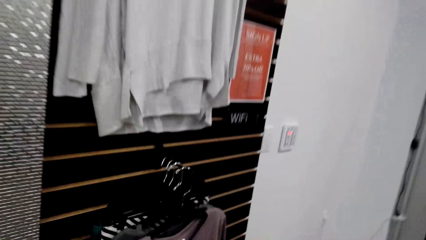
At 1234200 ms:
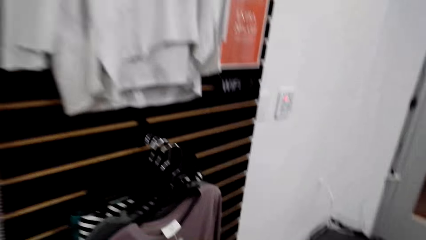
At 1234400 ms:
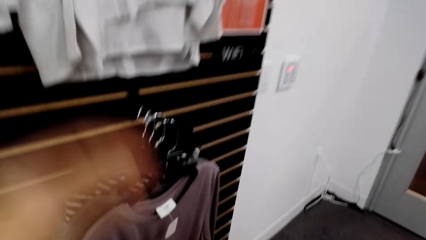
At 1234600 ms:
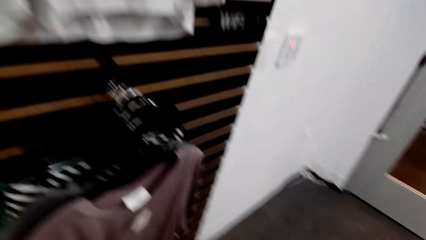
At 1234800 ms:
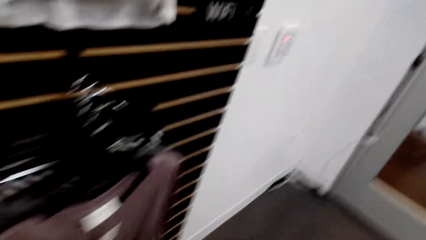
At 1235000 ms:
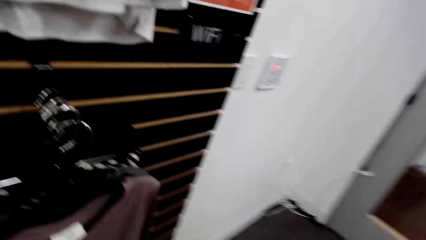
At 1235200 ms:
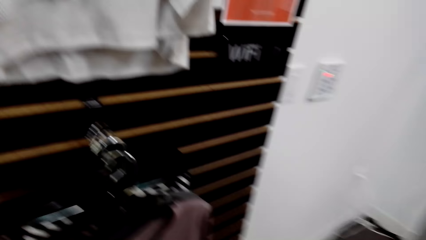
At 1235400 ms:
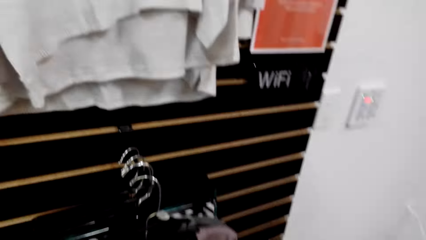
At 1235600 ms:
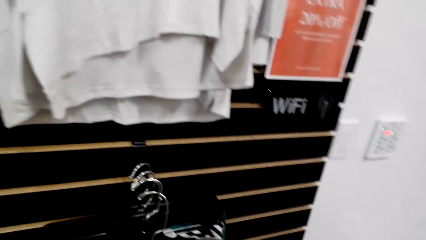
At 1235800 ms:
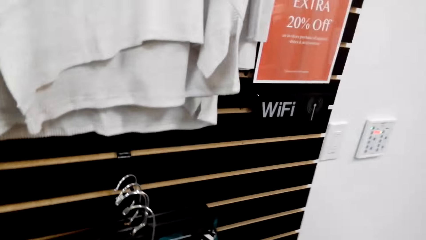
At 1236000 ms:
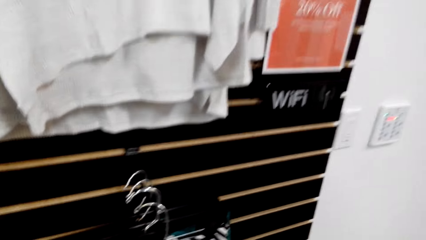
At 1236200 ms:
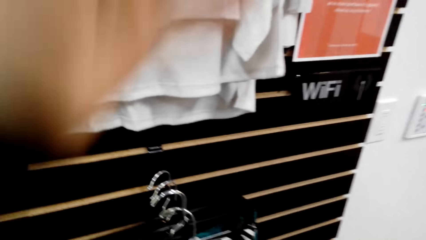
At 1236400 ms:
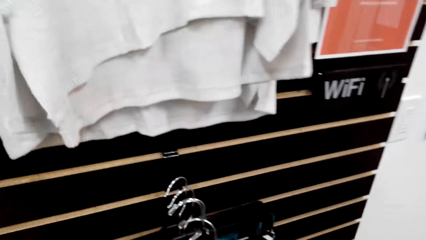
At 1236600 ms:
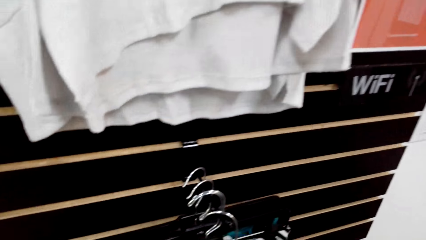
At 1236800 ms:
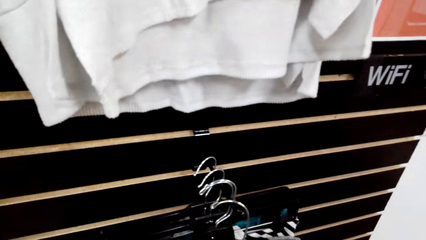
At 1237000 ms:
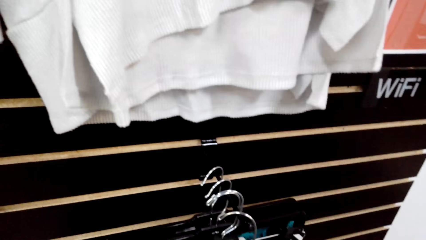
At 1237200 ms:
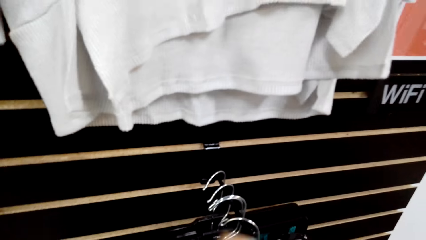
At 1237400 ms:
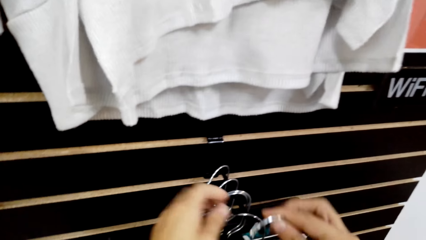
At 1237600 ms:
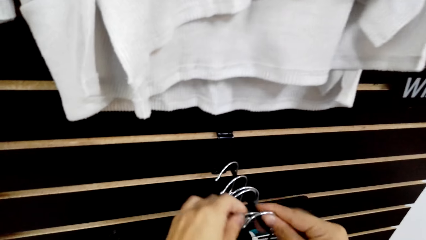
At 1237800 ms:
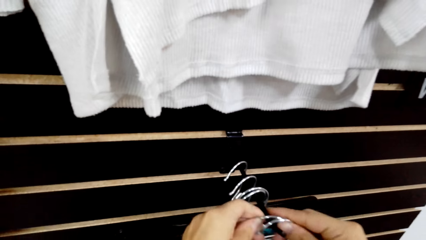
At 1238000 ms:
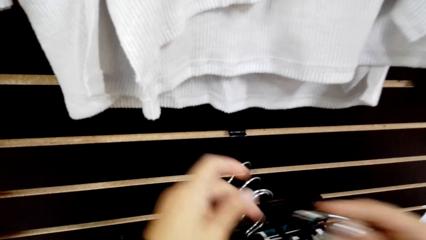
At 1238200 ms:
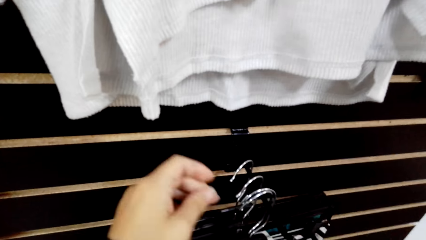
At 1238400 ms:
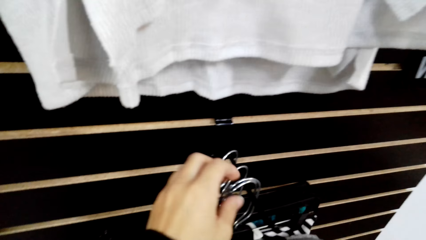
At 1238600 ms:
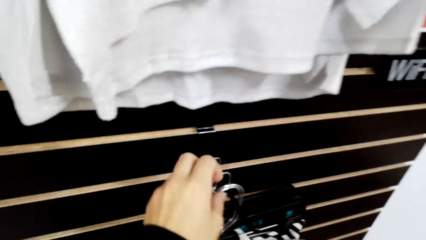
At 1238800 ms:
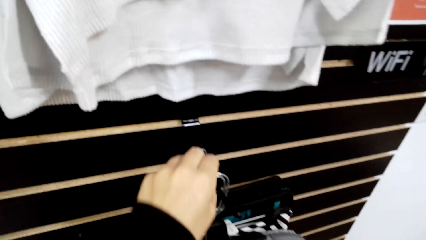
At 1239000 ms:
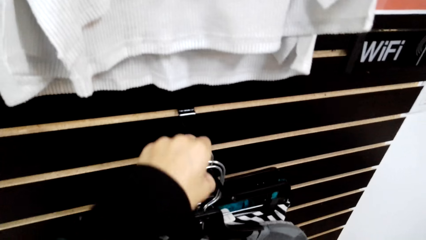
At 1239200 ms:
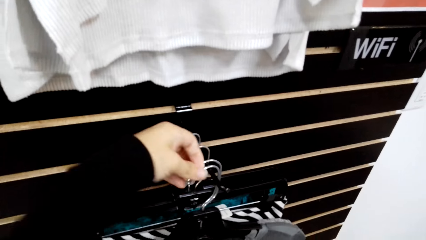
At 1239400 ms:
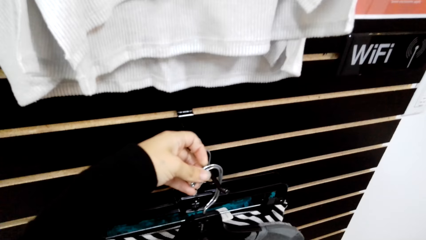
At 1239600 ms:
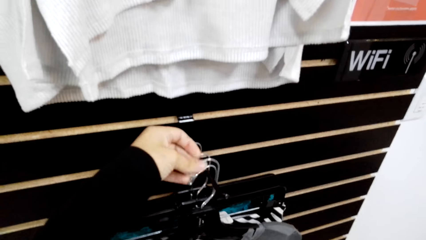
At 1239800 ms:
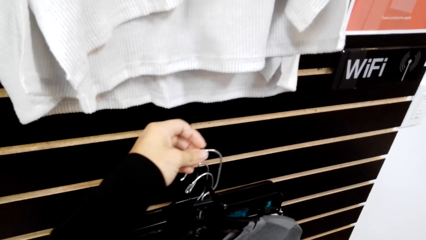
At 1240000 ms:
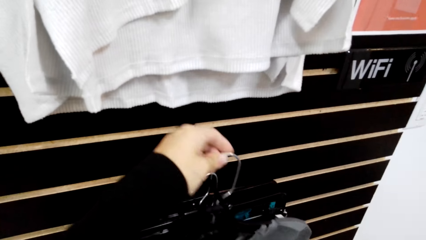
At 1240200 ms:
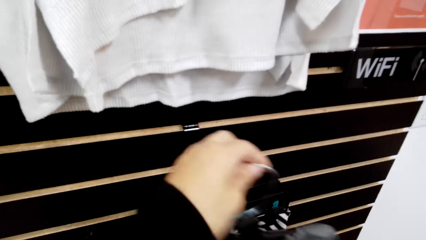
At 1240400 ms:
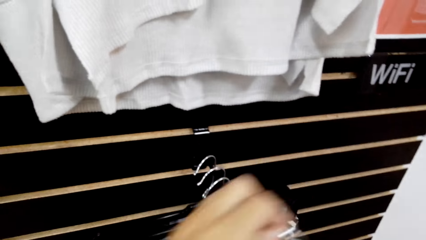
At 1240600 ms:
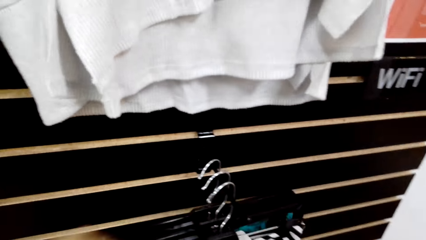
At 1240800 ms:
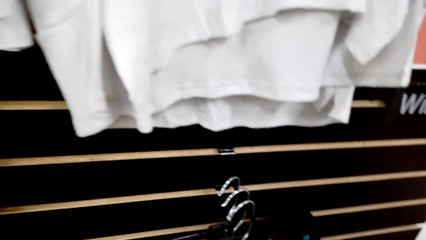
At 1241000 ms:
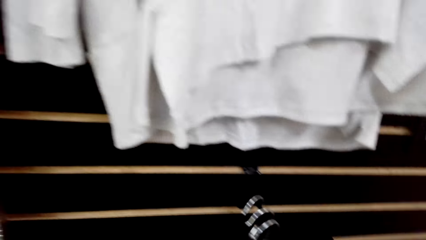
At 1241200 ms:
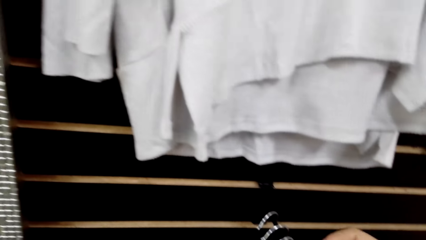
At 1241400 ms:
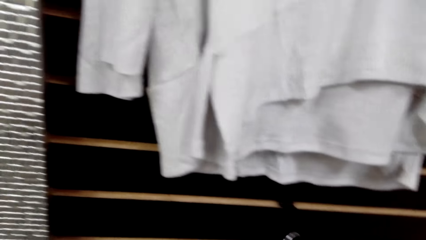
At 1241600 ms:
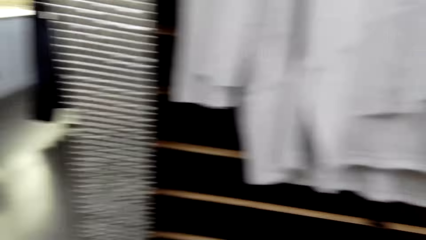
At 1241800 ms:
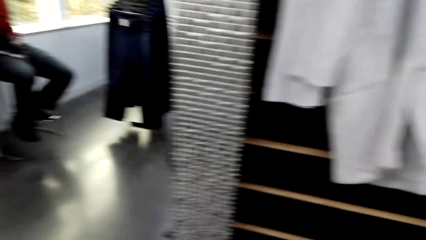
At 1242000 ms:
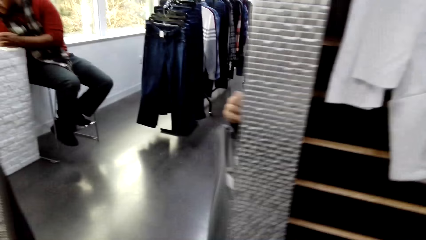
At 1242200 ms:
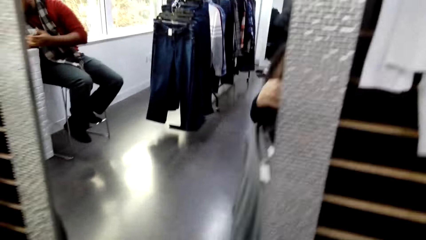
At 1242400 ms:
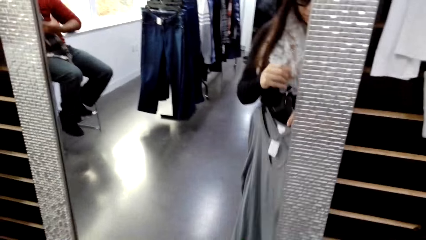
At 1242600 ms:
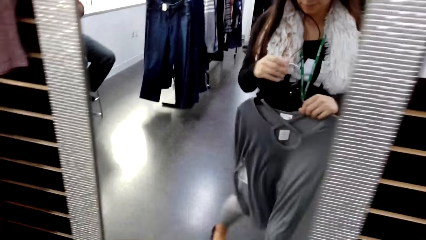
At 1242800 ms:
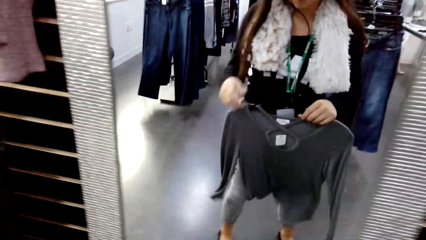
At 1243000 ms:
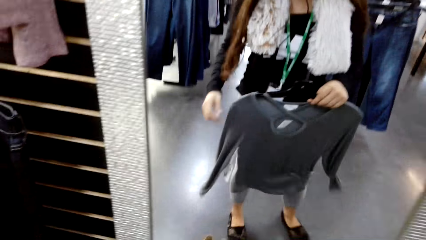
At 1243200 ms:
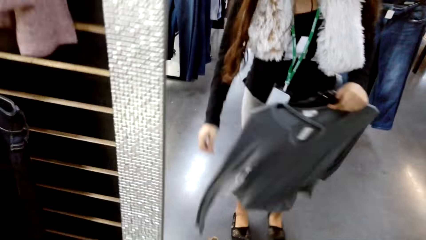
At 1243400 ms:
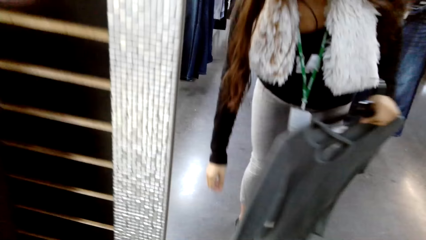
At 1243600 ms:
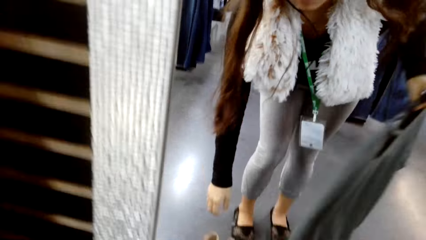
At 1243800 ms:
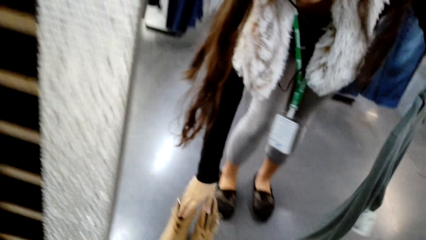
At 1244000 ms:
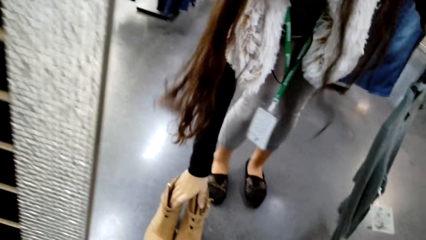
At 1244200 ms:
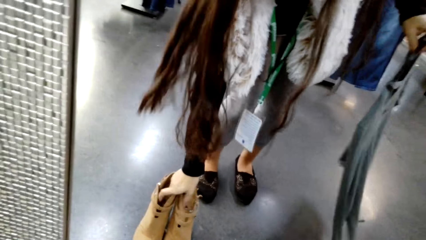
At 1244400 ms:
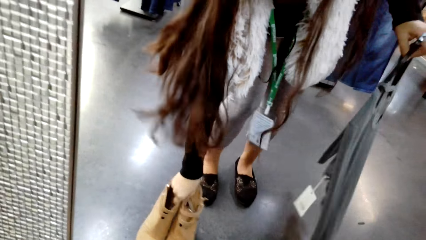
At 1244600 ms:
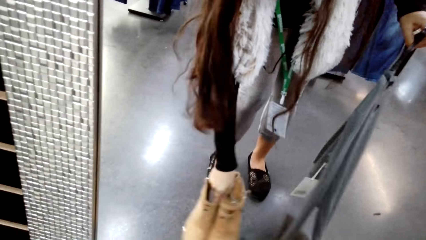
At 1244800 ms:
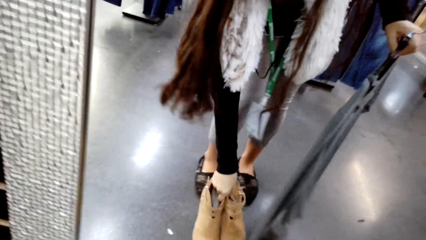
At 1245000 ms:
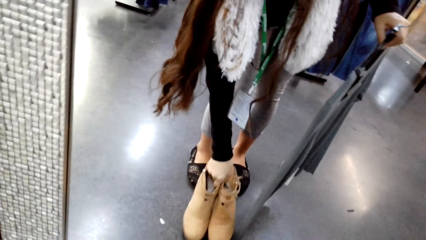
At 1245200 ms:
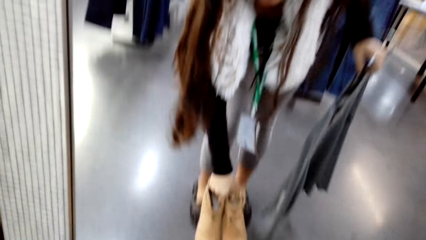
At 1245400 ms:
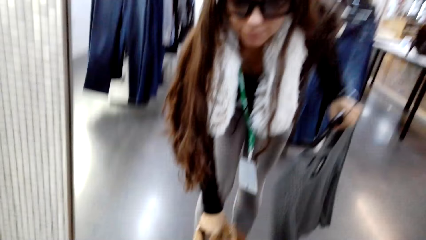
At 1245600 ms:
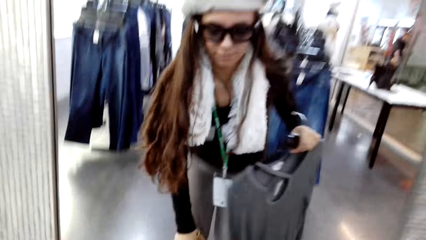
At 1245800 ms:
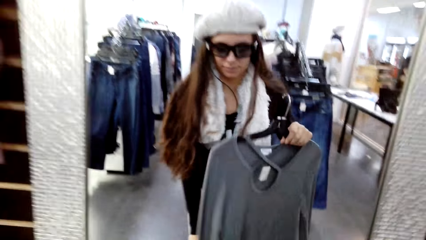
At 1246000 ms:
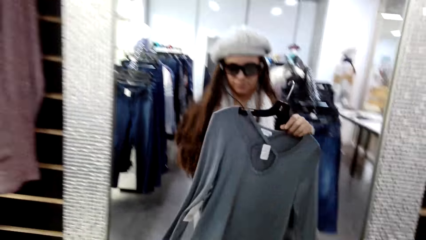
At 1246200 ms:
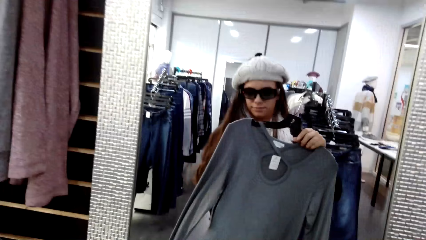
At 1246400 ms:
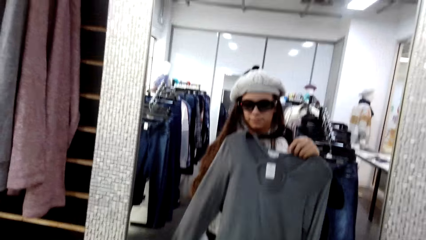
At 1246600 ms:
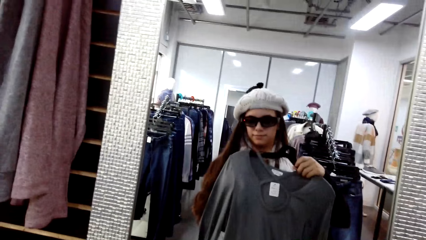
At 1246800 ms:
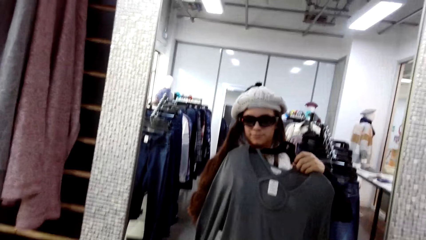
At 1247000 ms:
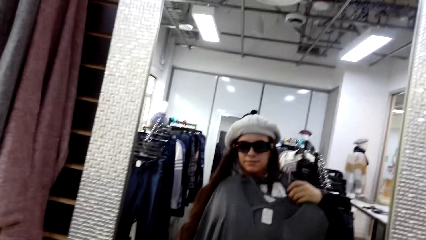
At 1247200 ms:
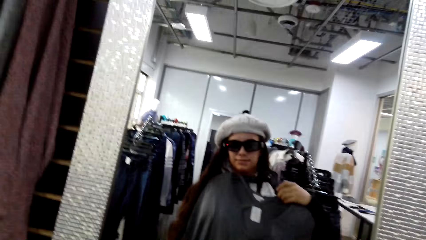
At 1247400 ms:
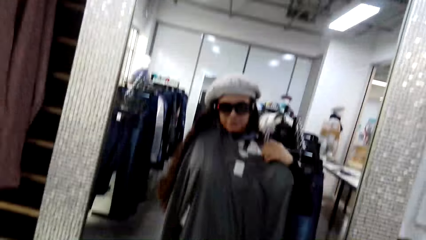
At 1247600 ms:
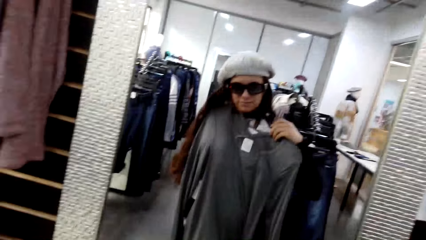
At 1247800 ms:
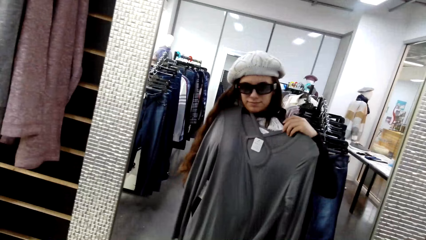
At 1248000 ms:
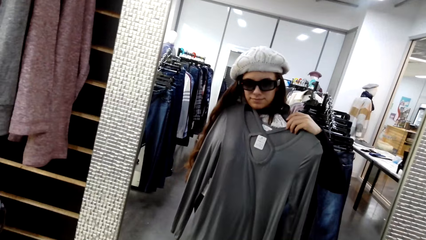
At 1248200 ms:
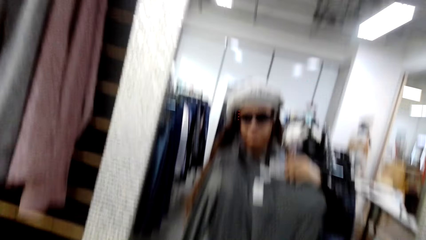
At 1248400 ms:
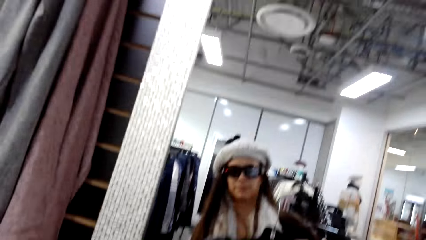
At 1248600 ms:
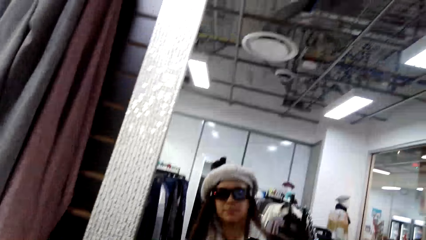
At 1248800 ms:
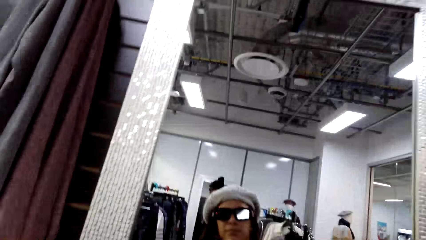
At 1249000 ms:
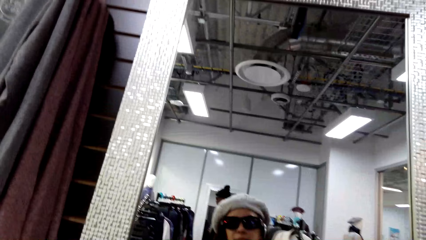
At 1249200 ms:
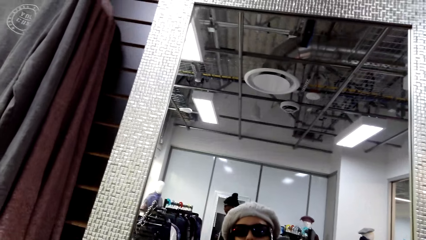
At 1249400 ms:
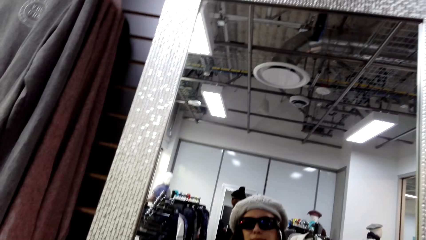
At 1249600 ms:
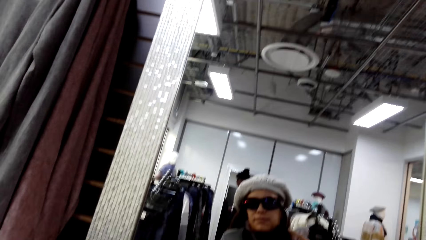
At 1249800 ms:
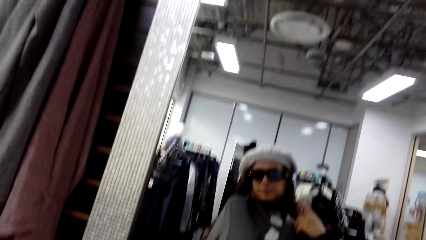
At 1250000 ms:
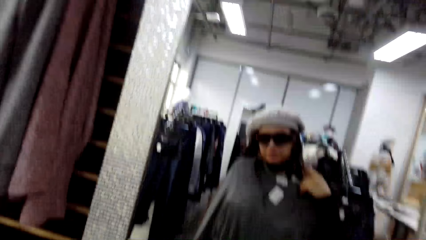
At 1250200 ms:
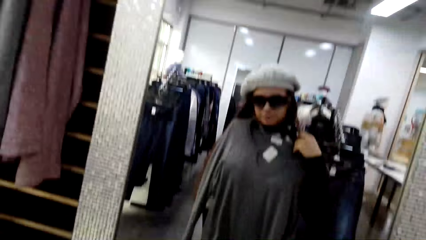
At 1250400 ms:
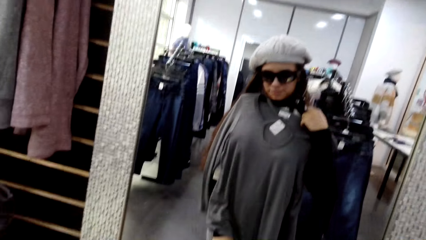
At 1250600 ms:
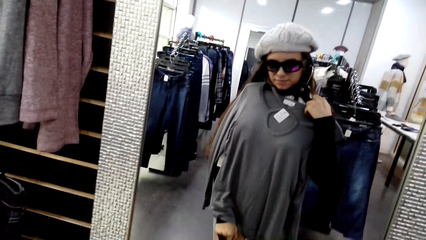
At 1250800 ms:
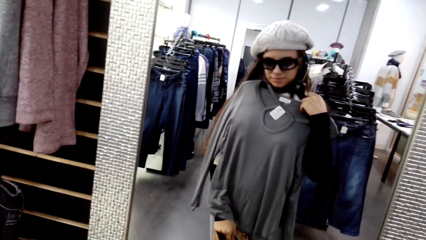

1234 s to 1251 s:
The camera wearer picks hangers from the hanging line. They pick a t-shirt. They hold the t-shirt. They pick shoes from the floor. They hold the t-shirt. They fit a sweatshirt.
